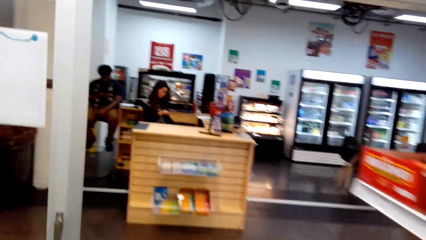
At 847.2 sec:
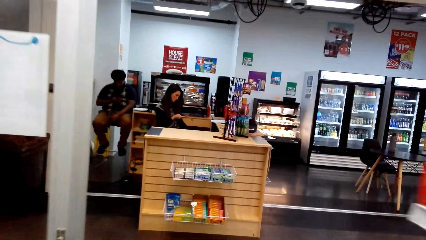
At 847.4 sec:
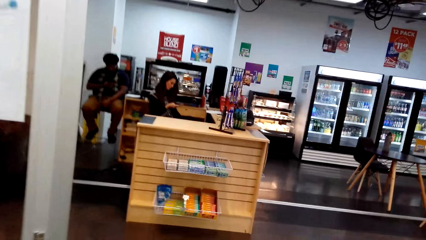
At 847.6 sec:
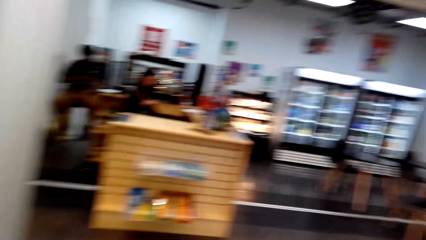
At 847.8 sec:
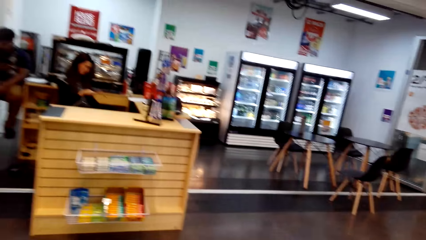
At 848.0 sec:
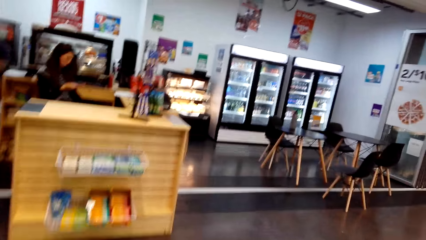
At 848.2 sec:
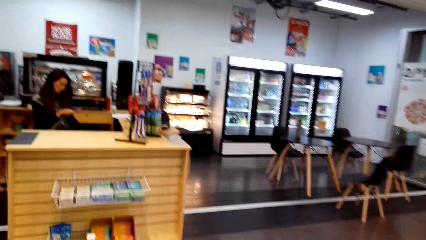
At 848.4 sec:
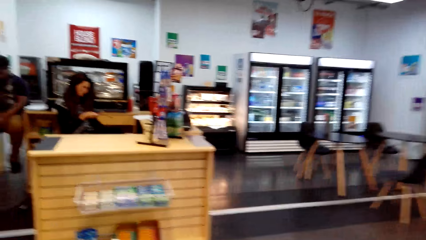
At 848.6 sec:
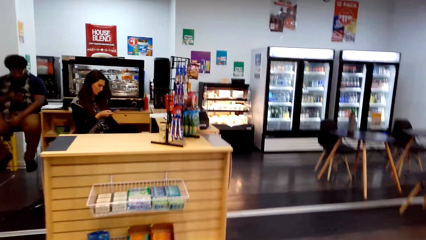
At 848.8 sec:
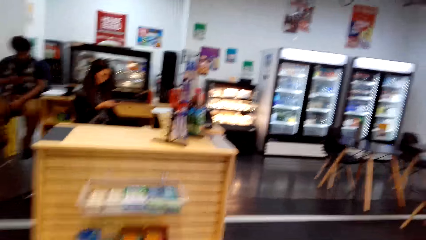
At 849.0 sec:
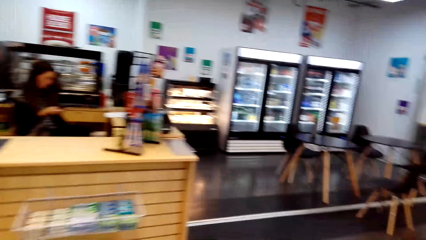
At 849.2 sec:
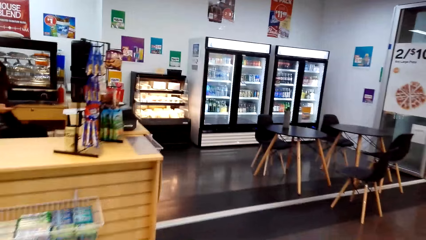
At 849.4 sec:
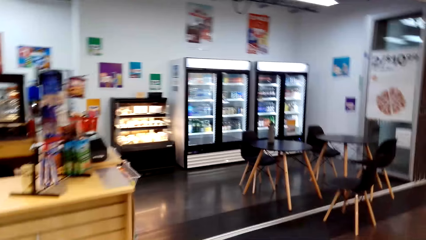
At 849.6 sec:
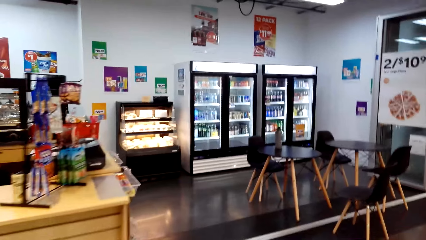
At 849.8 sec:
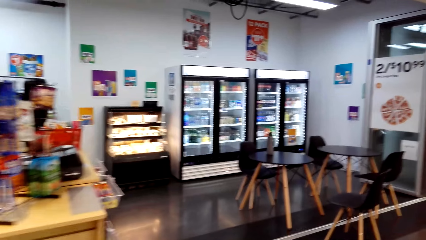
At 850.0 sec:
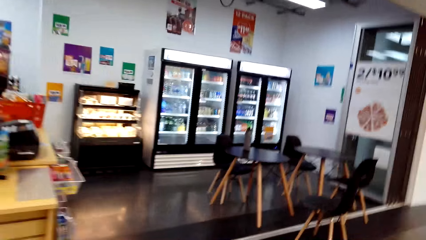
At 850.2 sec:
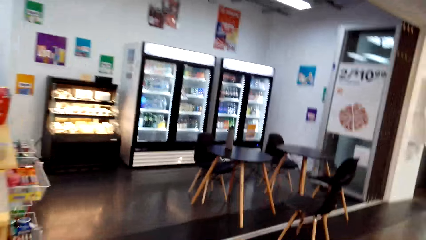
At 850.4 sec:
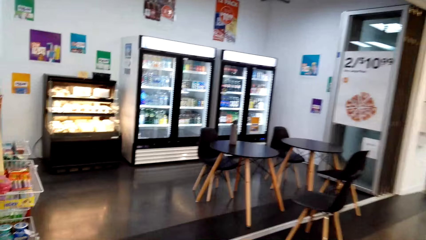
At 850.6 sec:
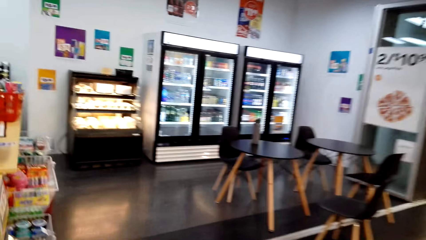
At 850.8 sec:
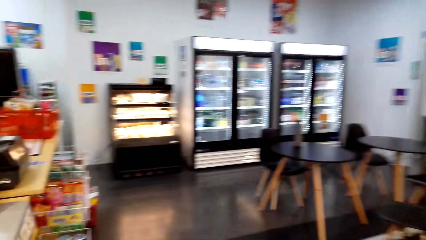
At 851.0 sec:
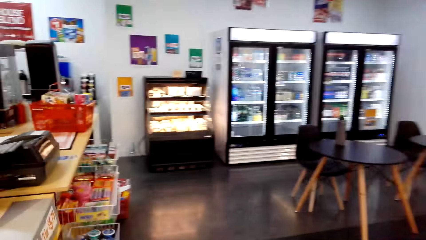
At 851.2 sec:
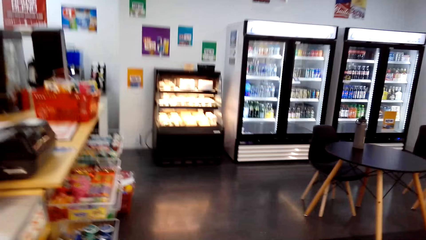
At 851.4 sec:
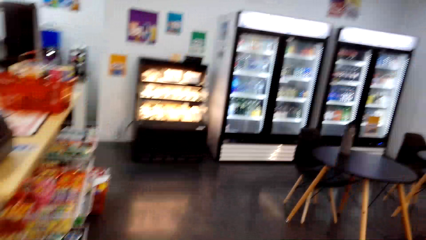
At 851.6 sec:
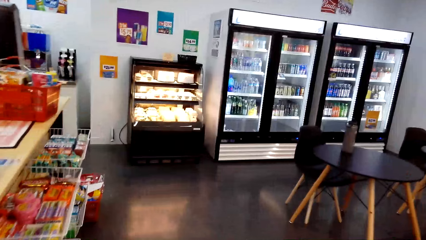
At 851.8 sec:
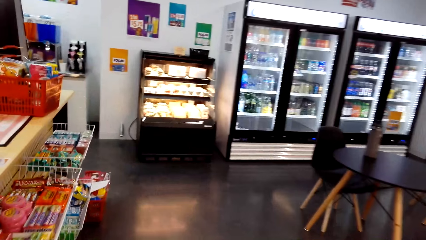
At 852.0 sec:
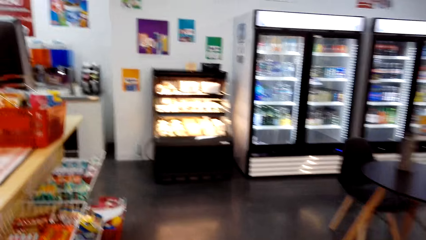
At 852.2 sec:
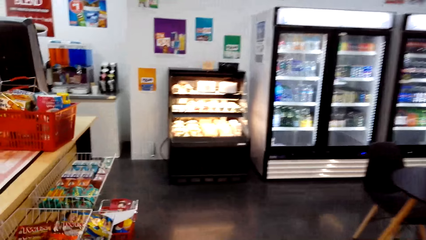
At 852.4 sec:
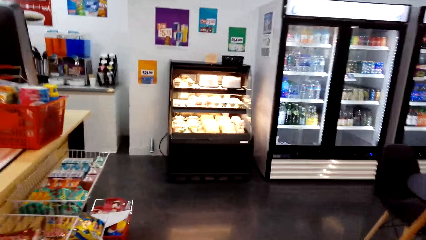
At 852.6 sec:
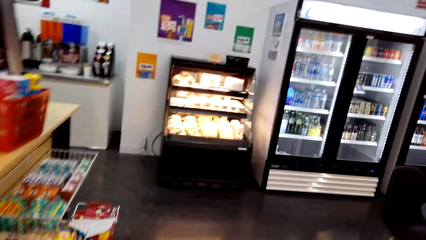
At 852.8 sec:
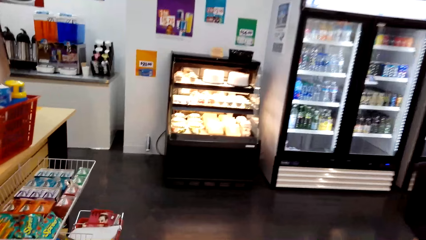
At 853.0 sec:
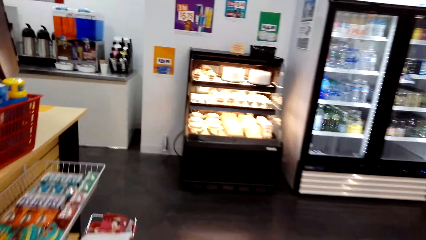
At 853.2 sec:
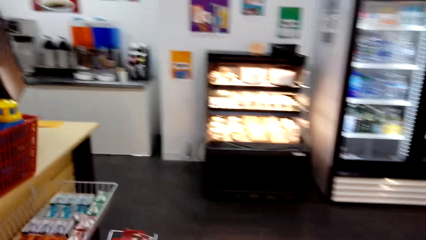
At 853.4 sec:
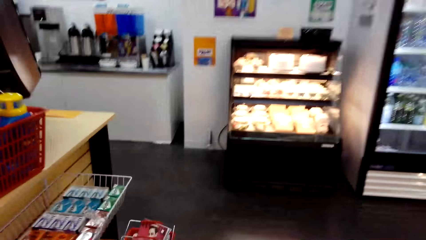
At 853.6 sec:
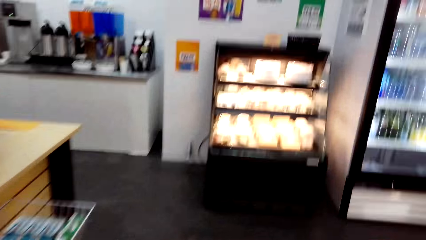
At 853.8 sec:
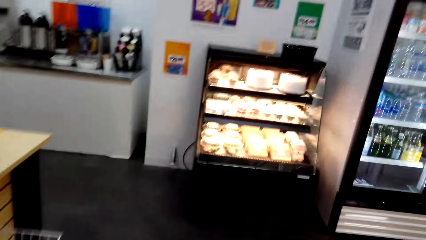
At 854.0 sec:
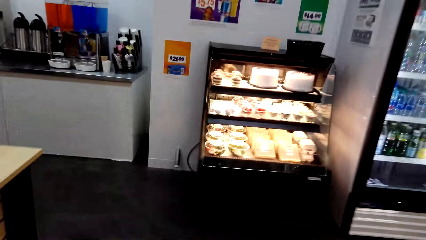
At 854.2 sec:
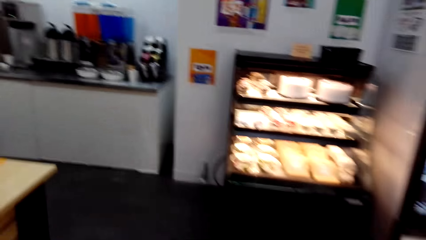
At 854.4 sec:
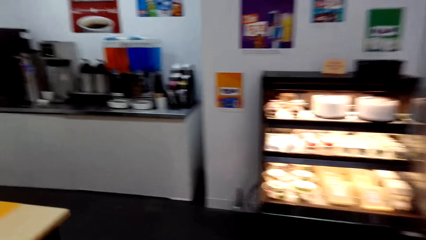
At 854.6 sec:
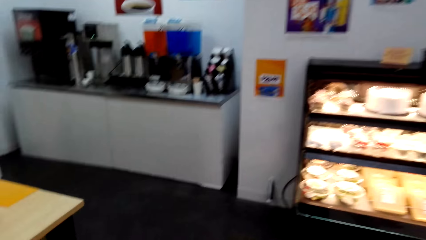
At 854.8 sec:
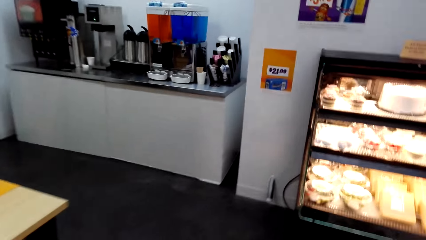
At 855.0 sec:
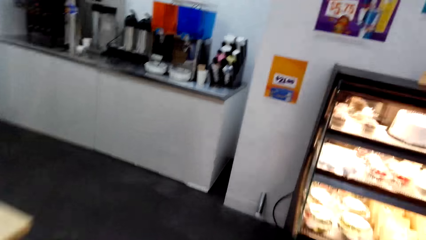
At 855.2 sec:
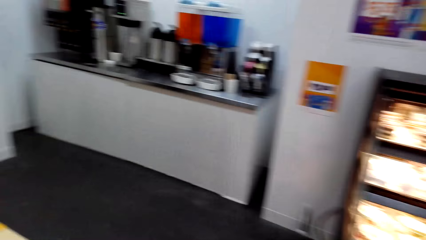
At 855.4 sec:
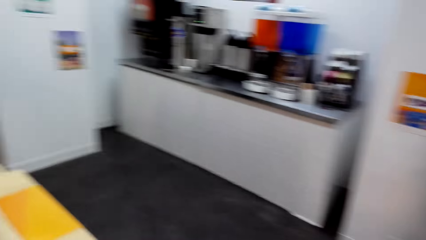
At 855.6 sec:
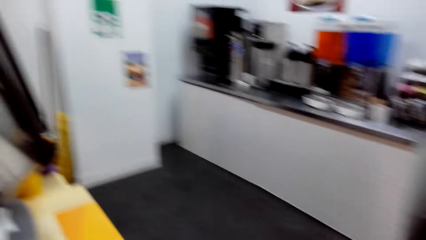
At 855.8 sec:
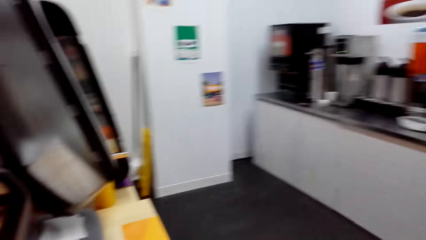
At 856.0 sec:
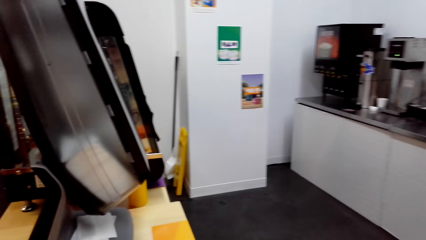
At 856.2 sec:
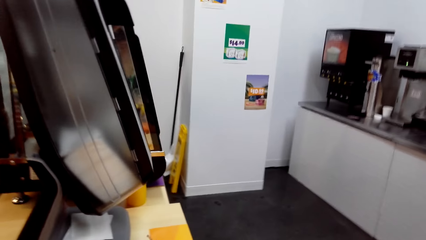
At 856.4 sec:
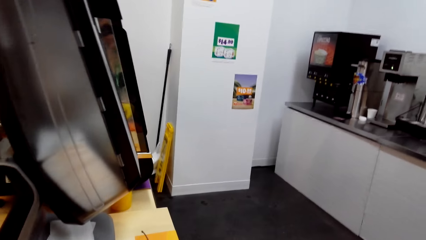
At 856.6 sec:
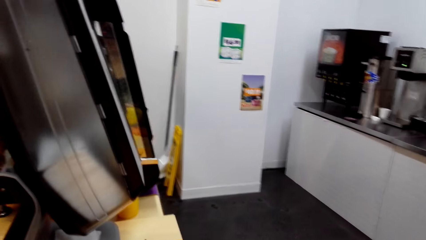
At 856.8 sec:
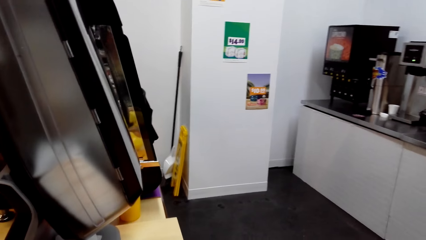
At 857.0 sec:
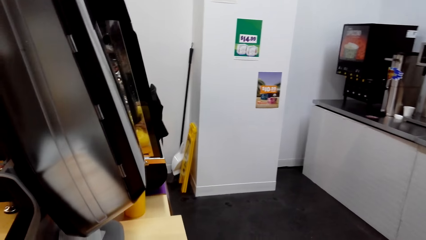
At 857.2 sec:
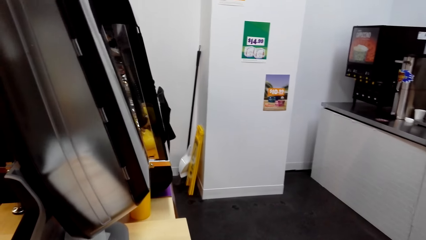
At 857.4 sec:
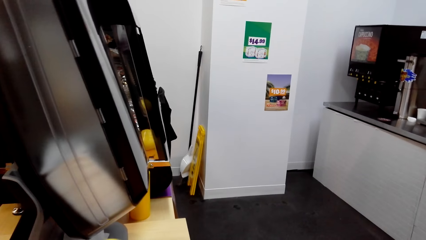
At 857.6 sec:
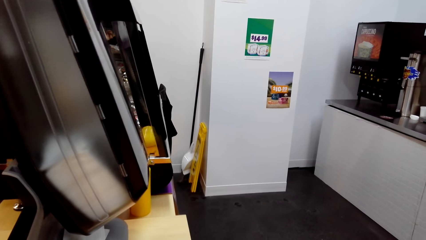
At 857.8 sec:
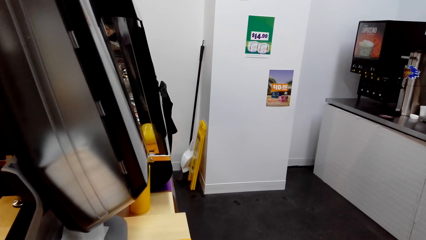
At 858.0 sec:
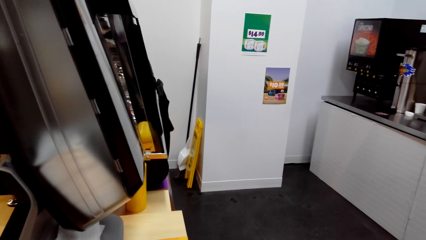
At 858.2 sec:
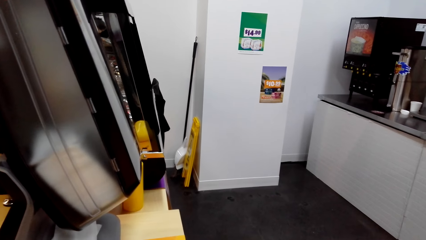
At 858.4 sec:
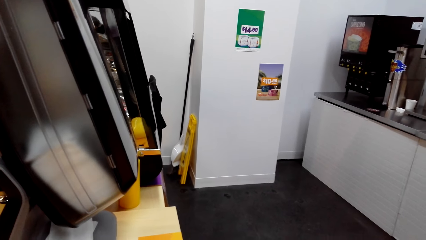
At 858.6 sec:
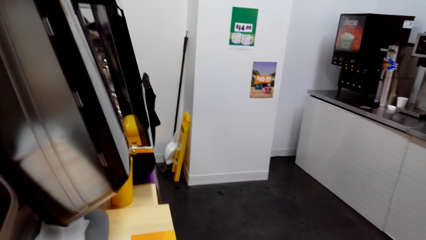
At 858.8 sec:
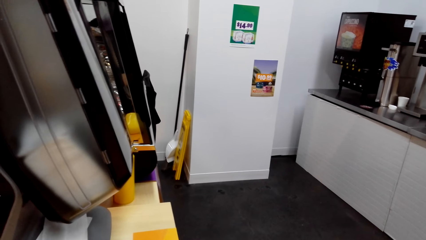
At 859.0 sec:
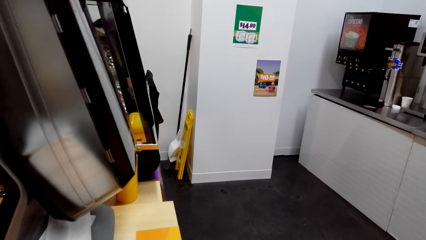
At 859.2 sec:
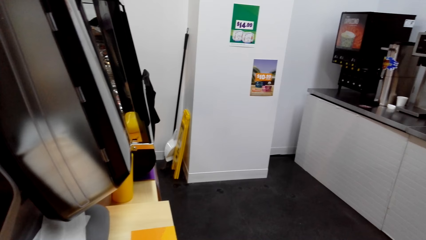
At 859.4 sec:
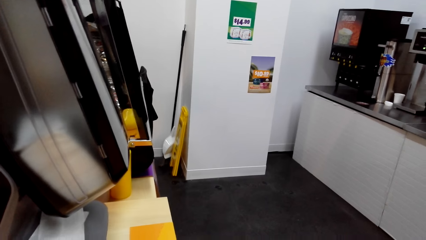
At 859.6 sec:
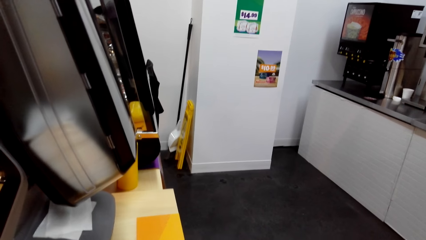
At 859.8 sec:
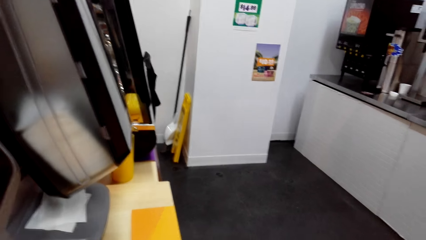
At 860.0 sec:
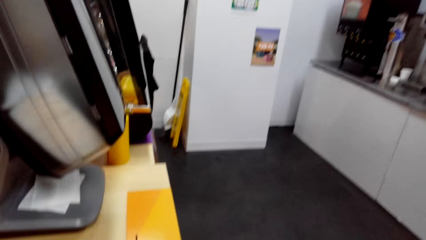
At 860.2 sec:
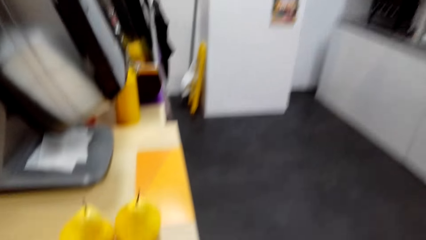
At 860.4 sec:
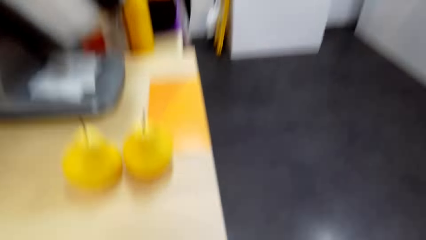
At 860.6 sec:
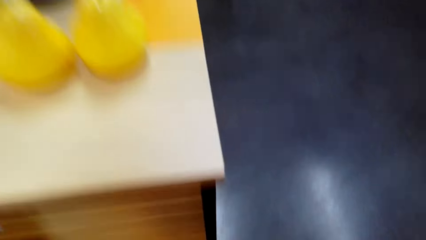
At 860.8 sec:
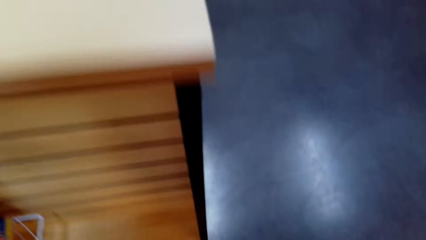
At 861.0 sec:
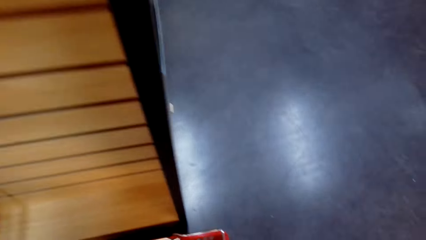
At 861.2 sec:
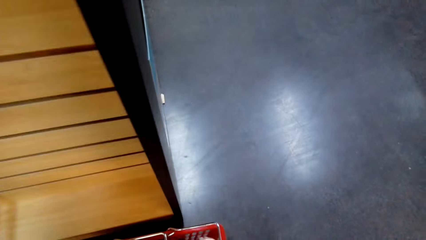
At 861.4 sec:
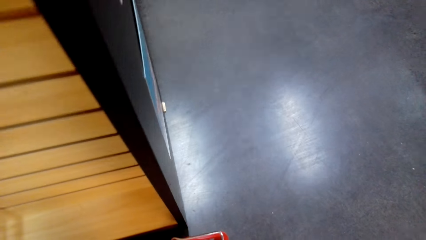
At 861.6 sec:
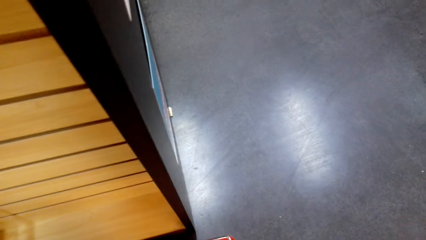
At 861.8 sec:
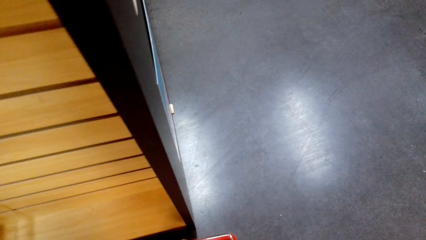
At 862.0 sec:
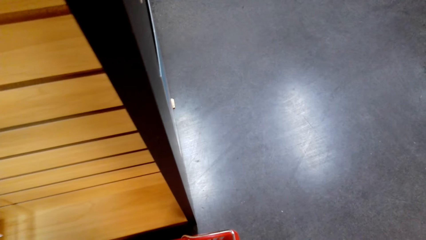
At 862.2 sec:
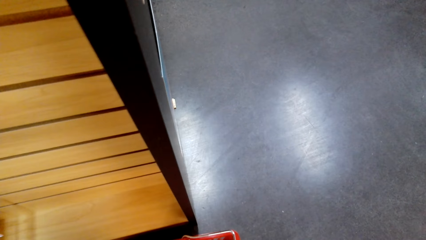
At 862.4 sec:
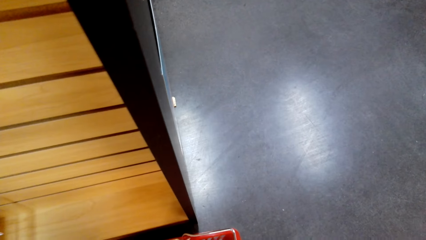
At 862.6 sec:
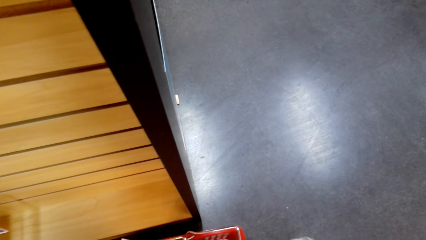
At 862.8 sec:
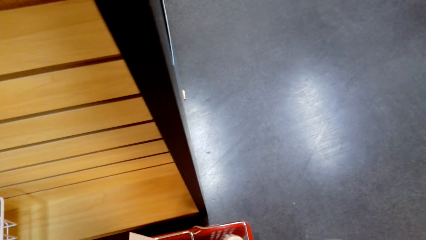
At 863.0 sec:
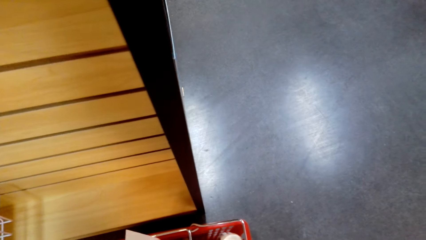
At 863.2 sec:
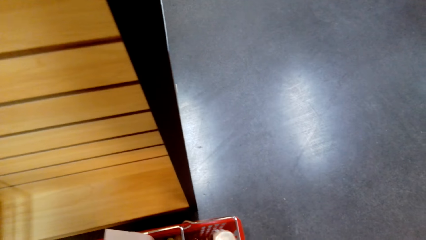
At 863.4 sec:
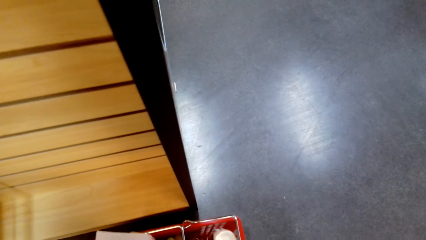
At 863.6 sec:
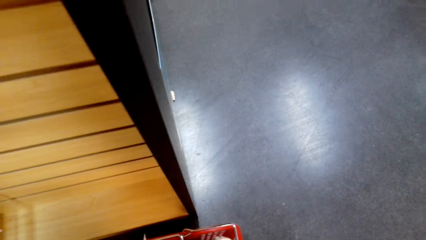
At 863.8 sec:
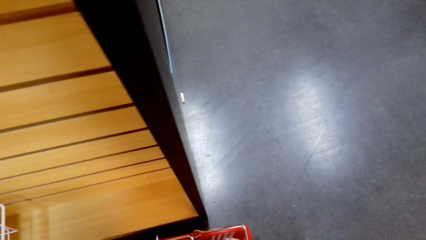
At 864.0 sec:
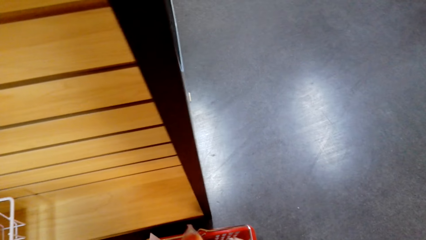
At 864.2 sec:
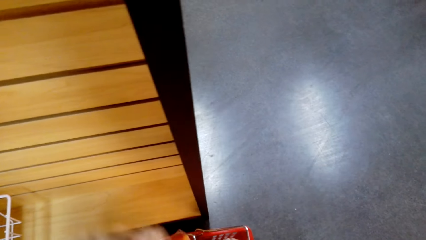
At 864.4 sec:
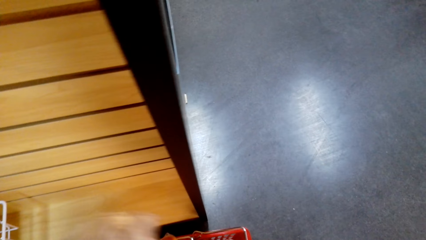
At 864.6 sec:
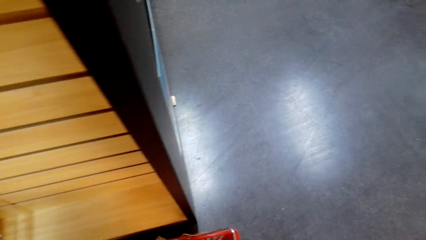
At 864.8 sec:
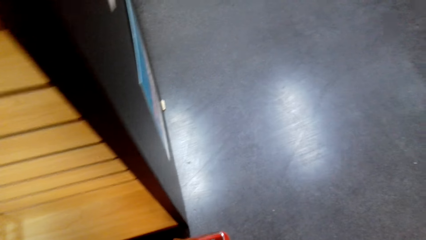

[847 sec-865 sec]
A man sits on the chair on the floor. The camera wearer walks on the floor. They stop next to the counter. They stand on the floor.
